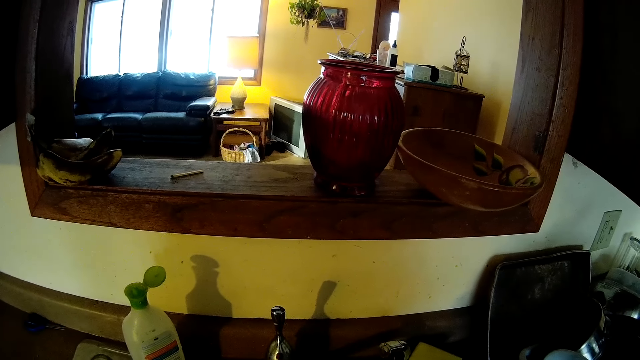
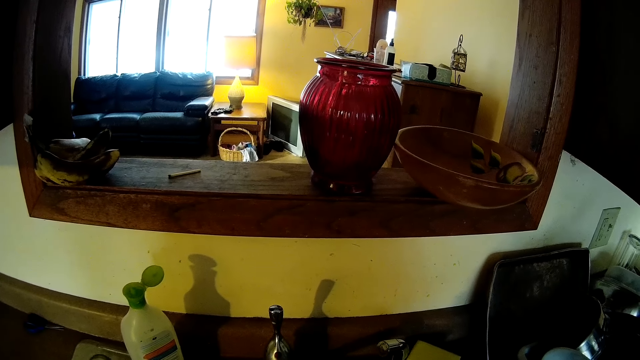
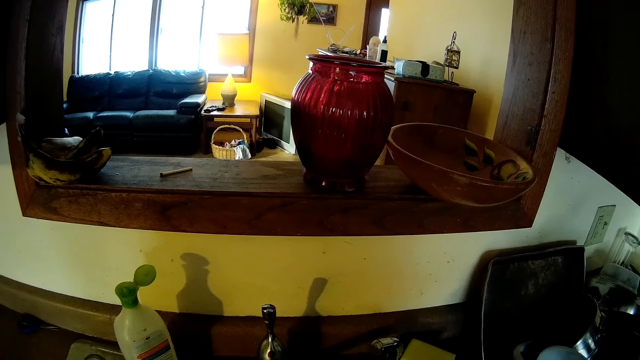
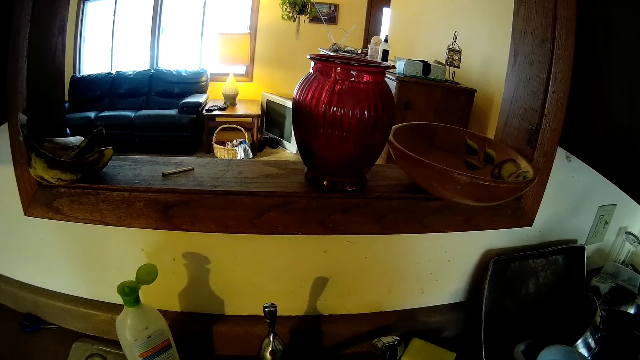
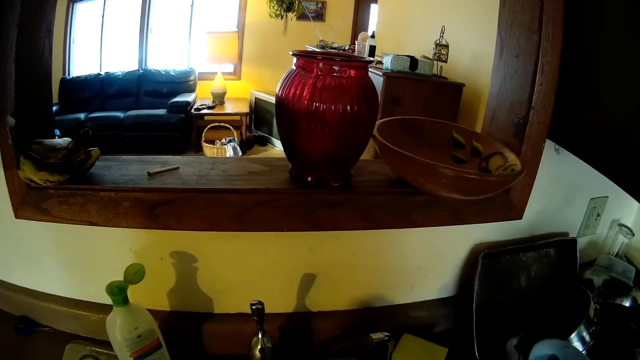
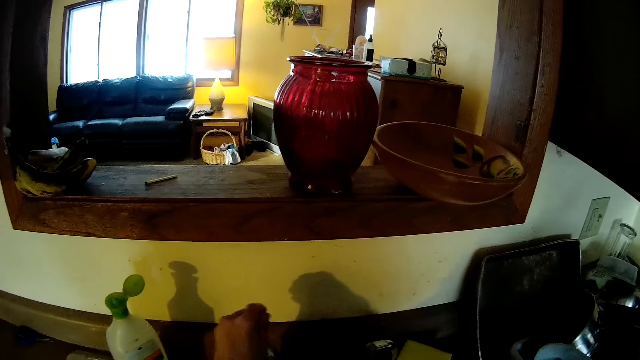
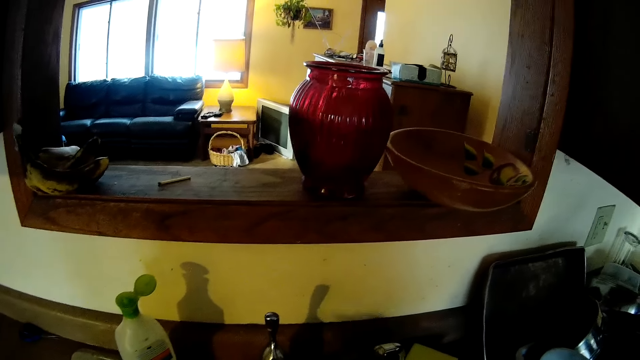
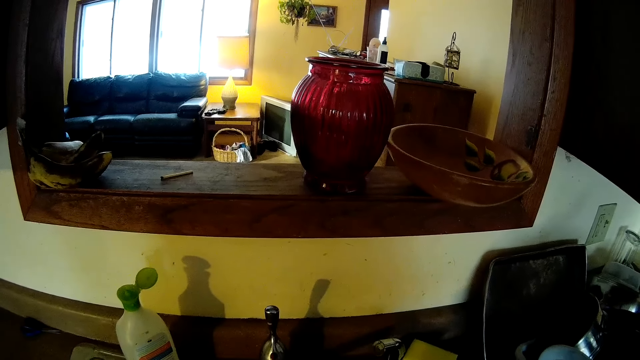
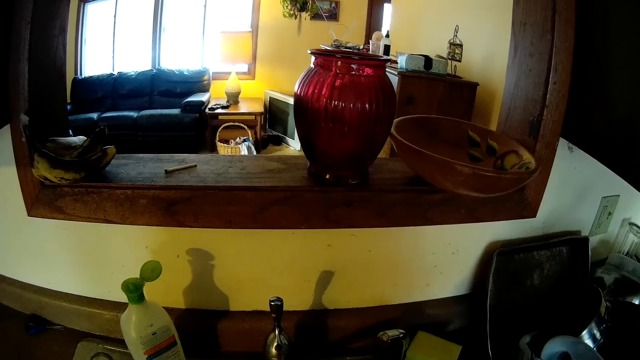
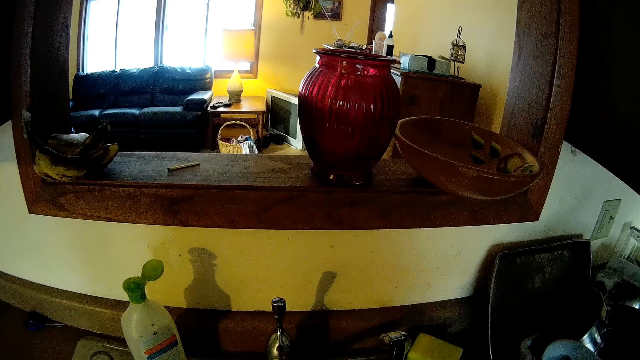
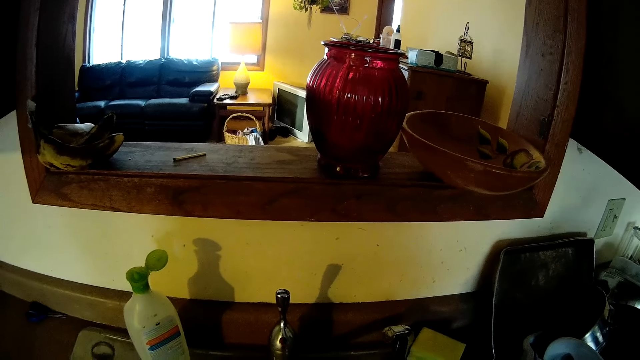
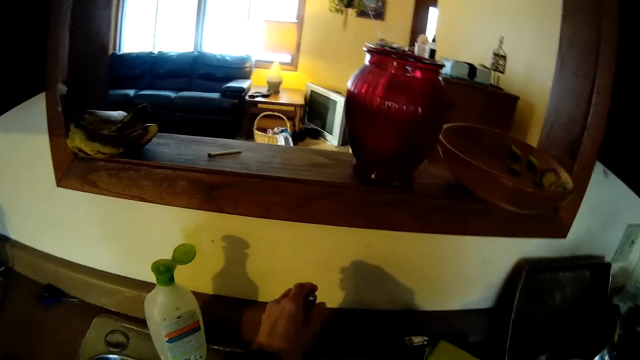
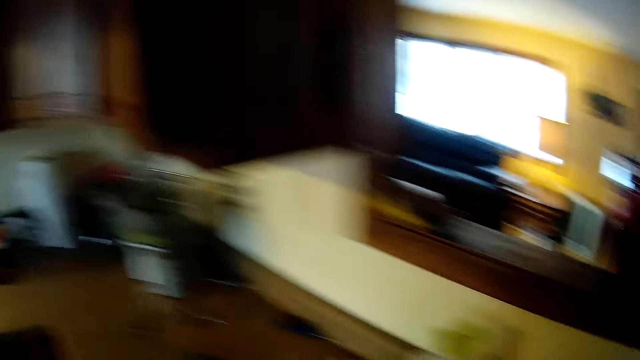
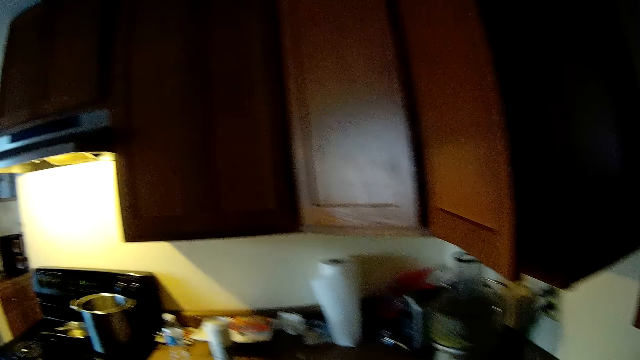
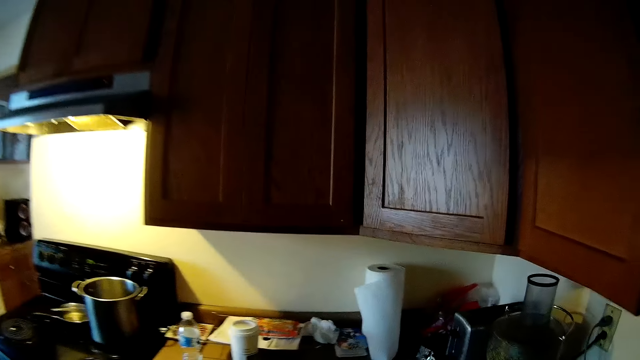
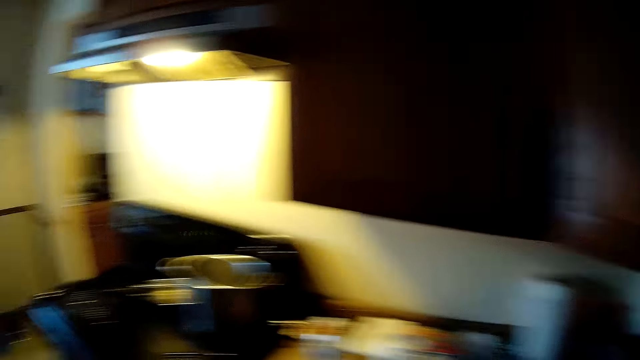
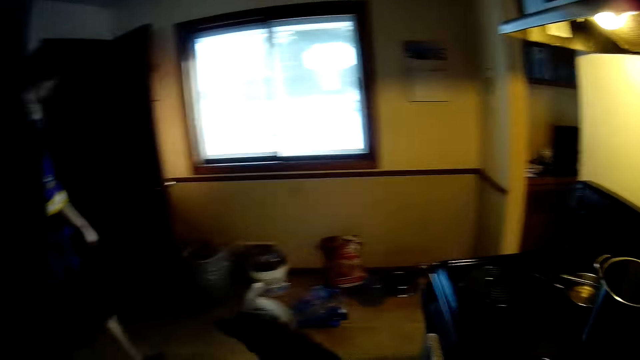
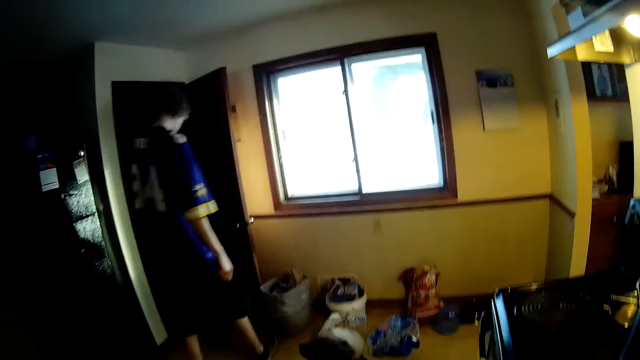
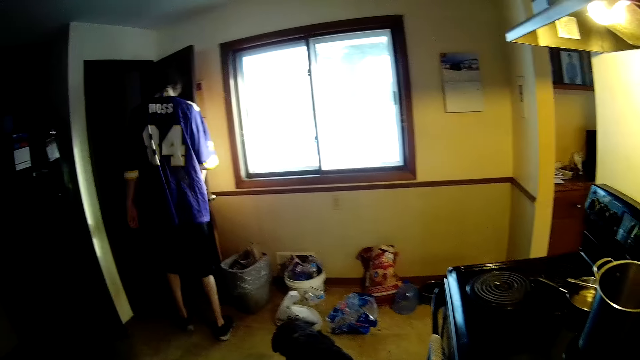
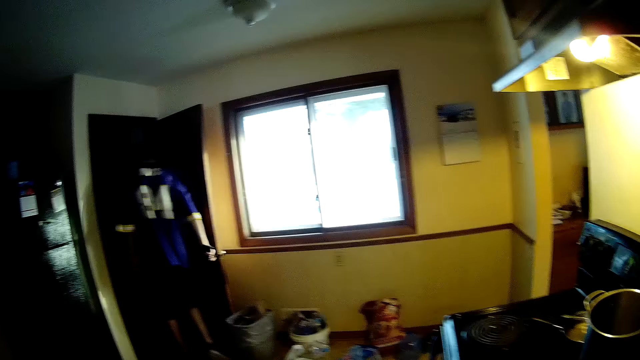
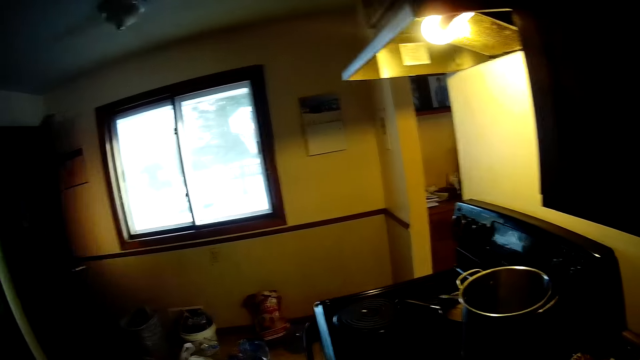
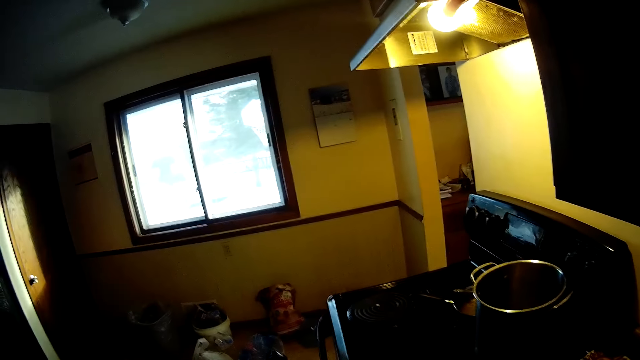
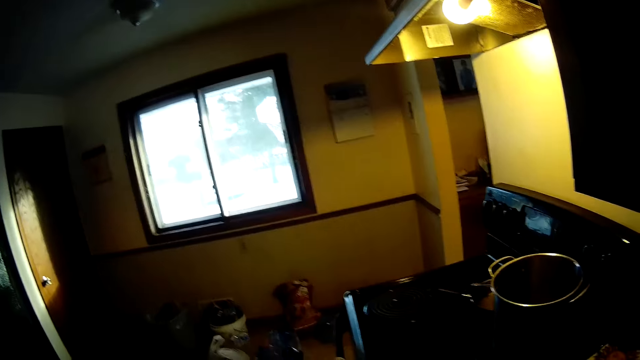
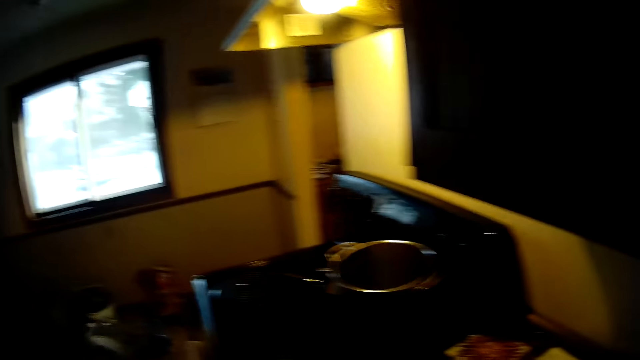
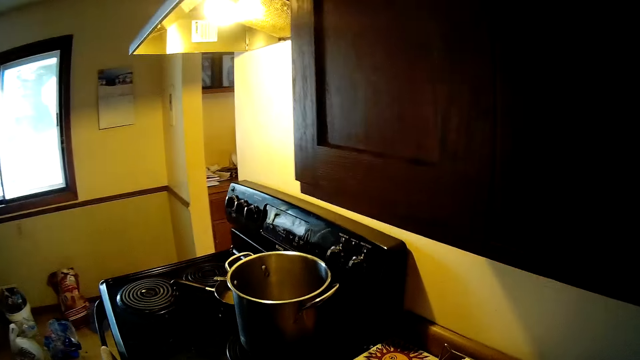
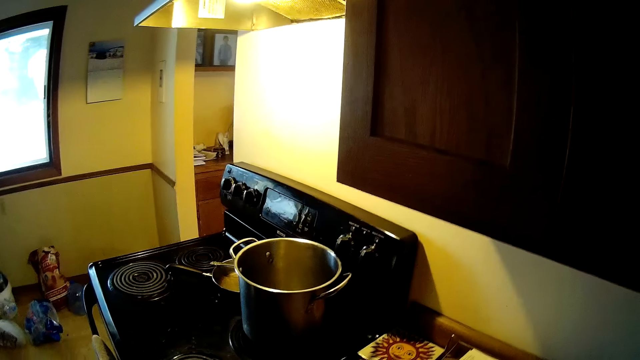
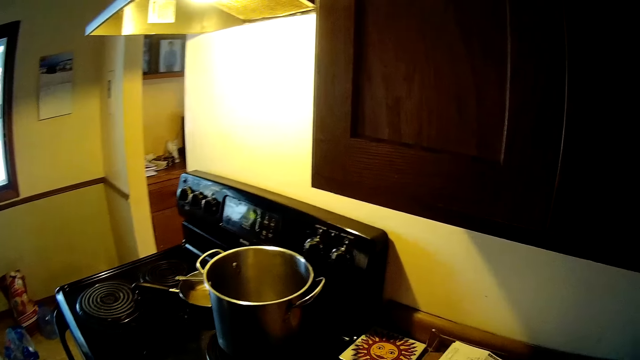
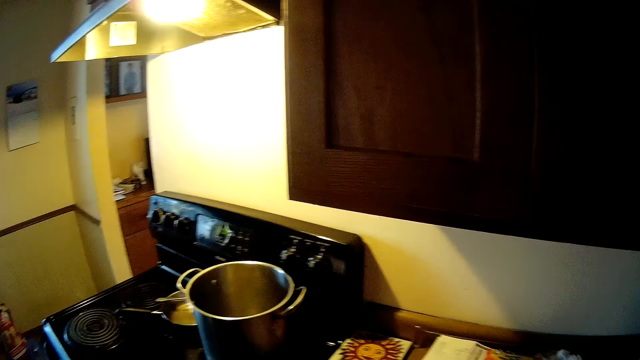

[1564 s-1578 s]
The camera wearer turns on the tap with her left hand. She turns off the tap with her left hand. She looks inside the fridge. A man closes a door with his right hand. The man walks out of the room.

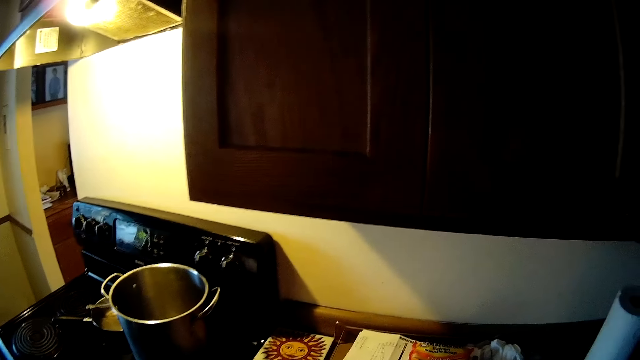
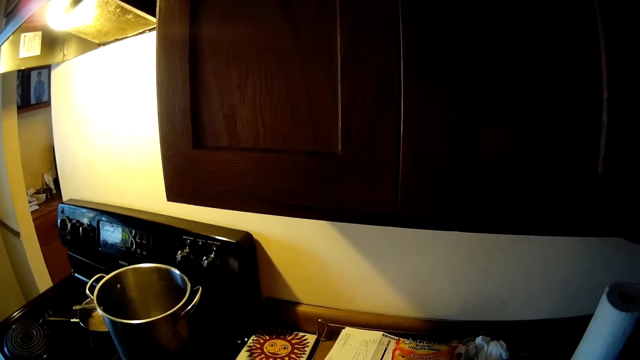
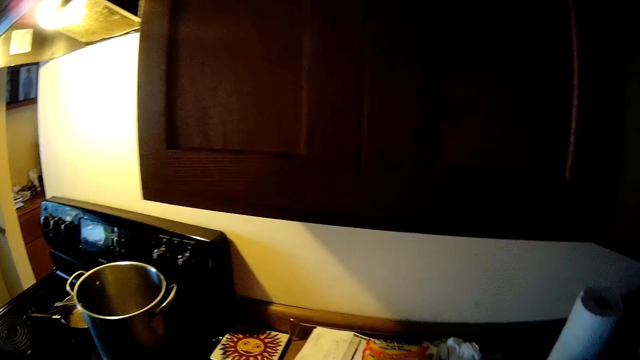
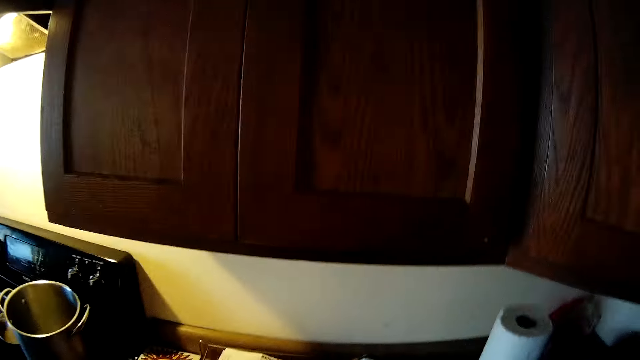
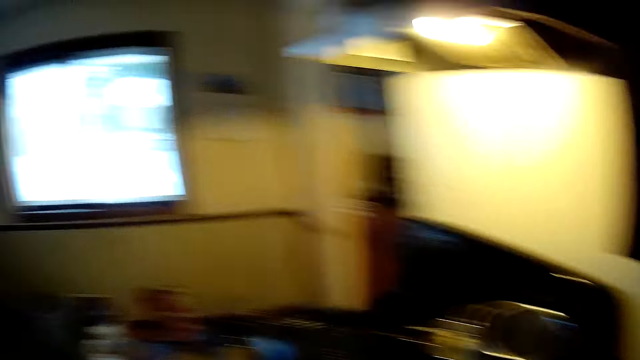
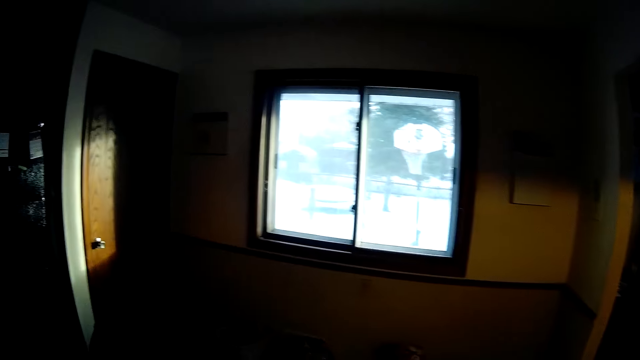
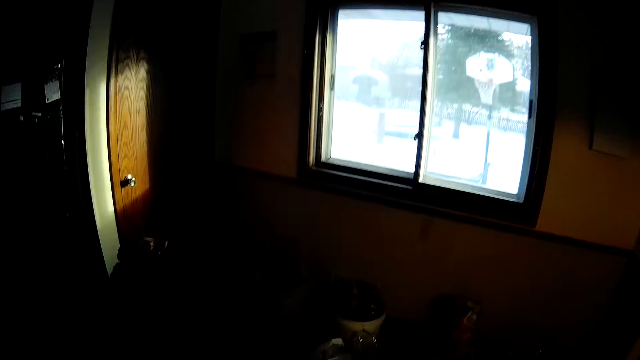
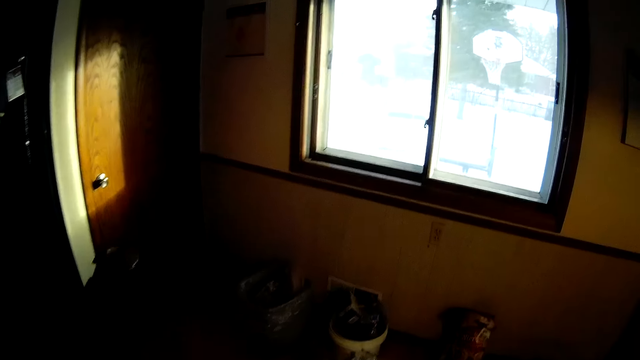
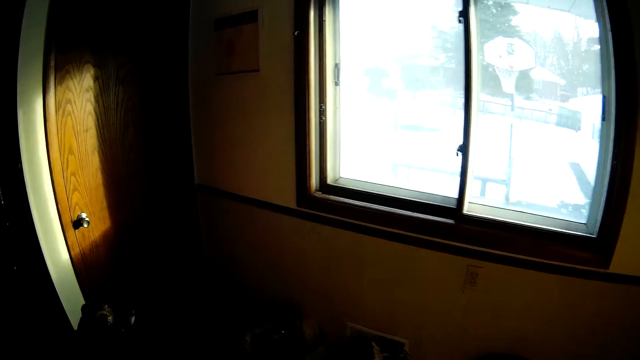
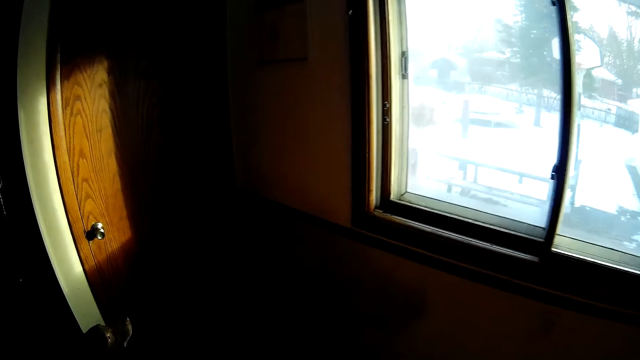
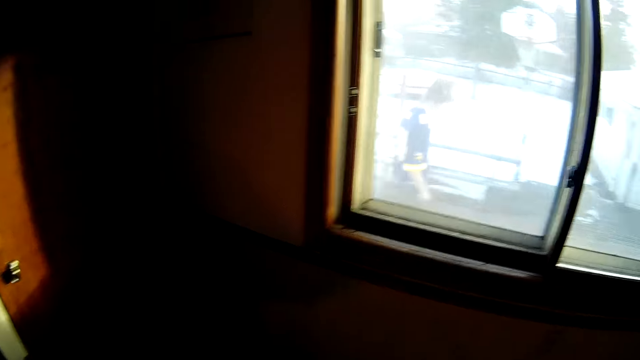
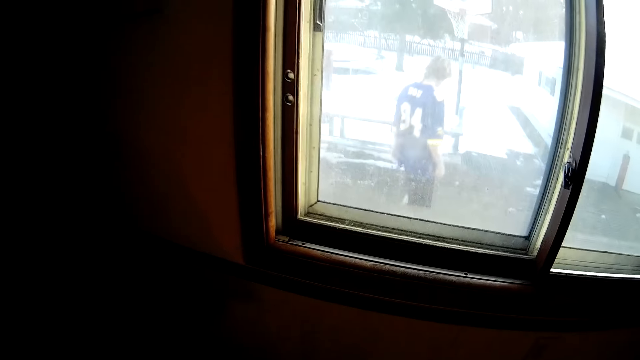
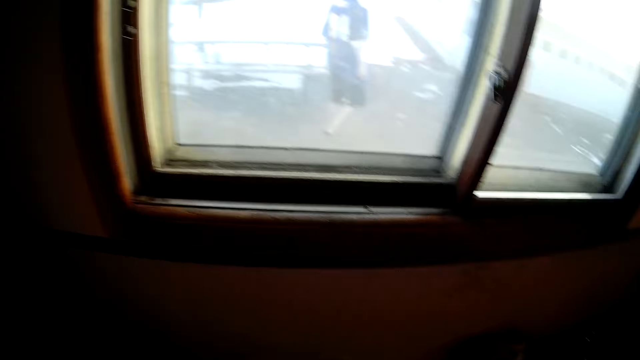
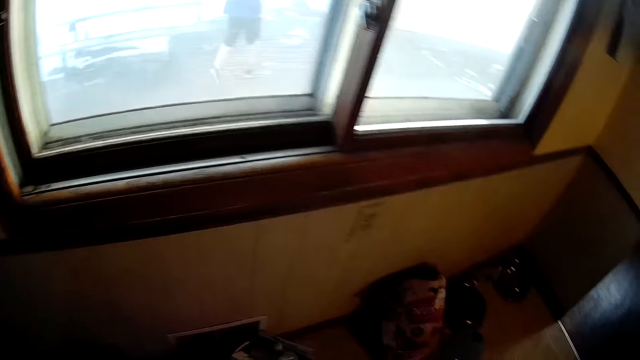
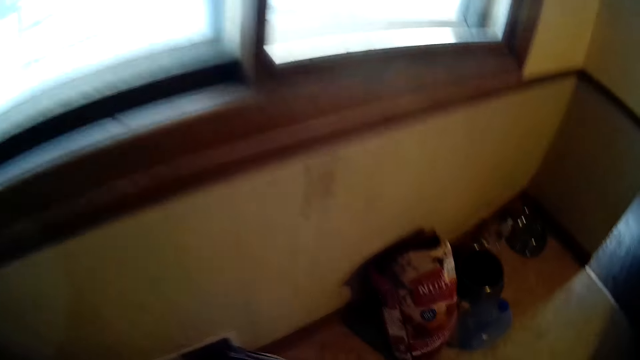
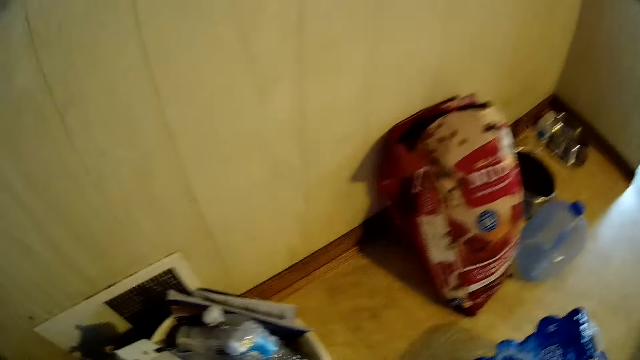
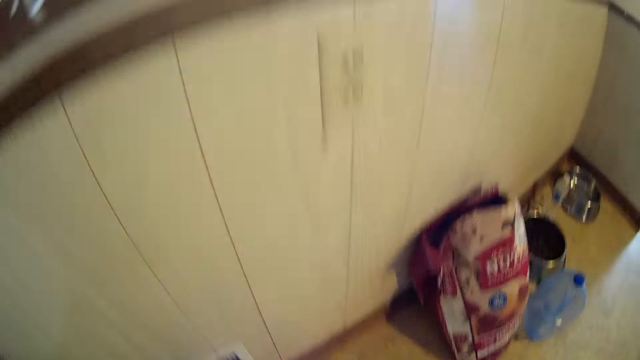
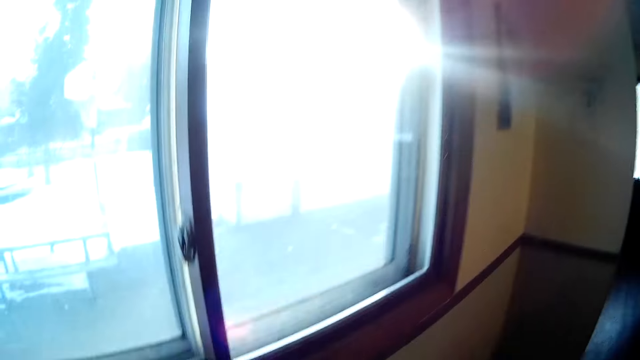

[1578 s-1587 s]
The man walks outside from the living room.
